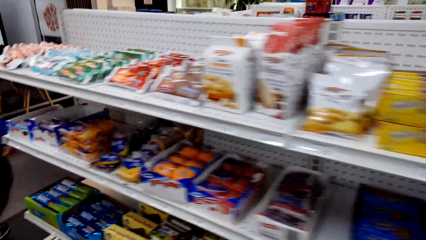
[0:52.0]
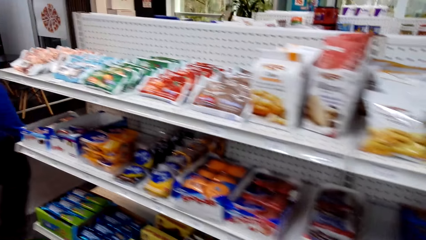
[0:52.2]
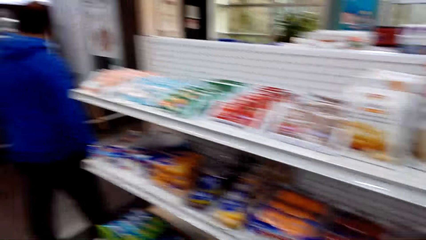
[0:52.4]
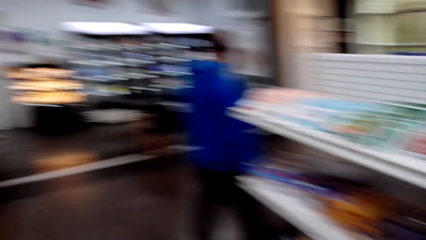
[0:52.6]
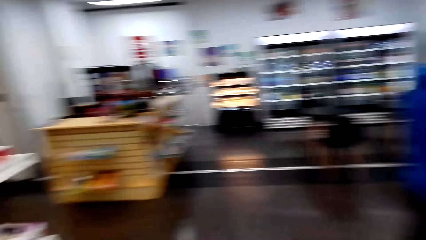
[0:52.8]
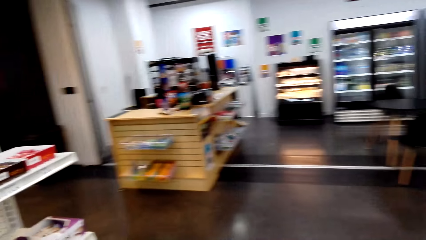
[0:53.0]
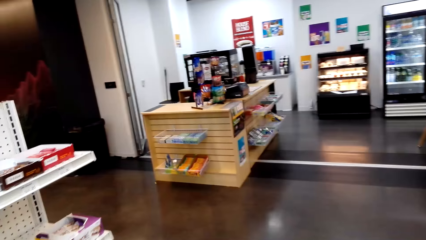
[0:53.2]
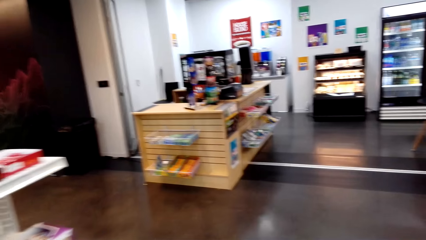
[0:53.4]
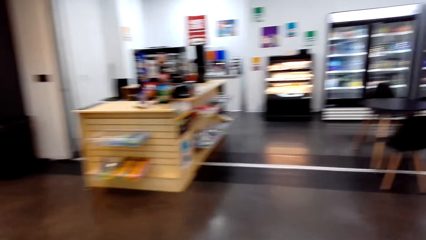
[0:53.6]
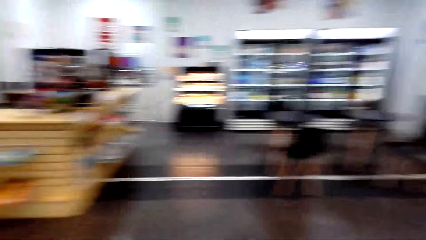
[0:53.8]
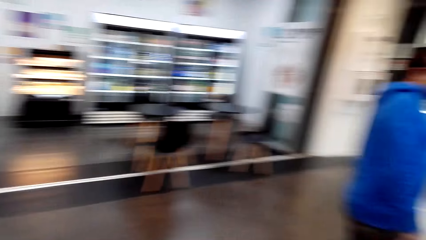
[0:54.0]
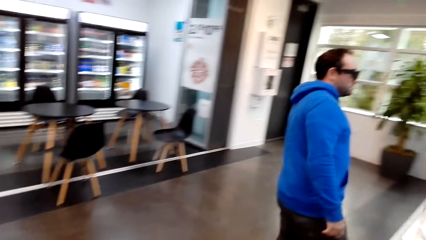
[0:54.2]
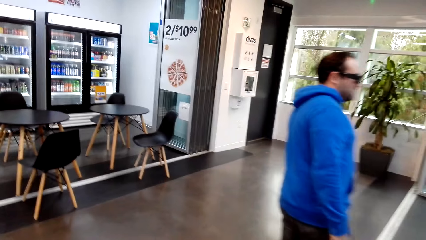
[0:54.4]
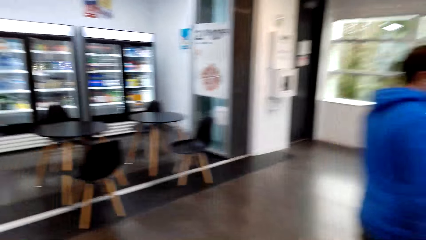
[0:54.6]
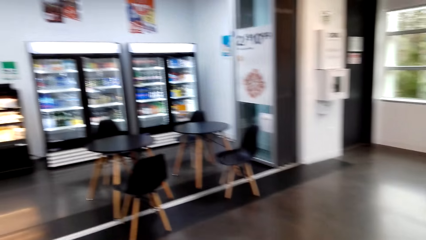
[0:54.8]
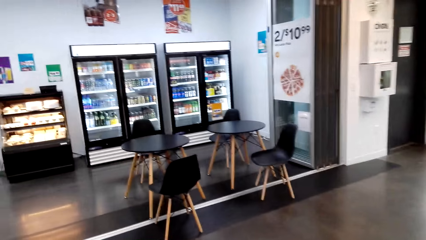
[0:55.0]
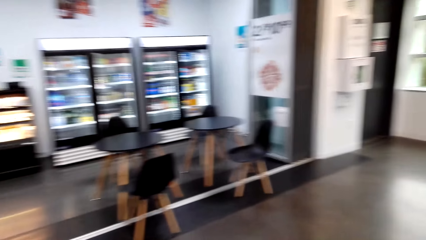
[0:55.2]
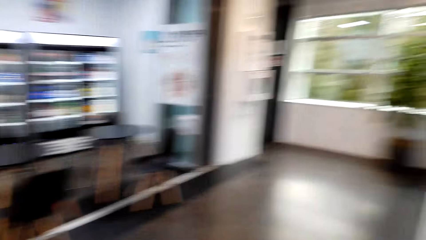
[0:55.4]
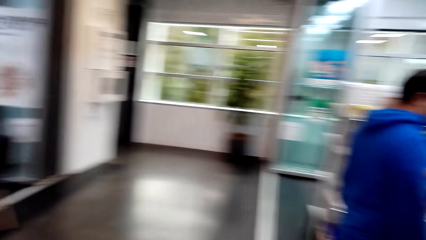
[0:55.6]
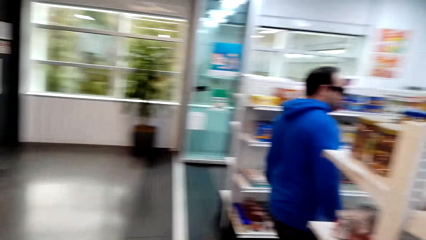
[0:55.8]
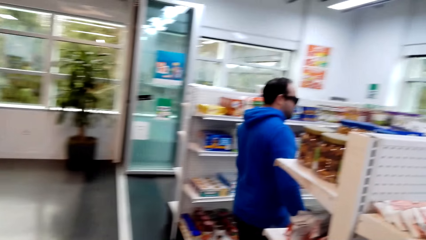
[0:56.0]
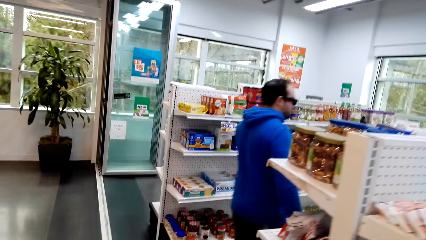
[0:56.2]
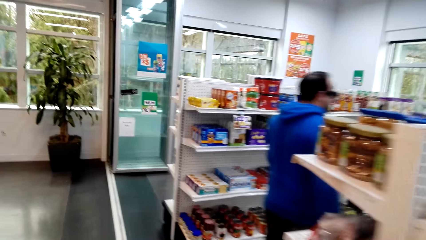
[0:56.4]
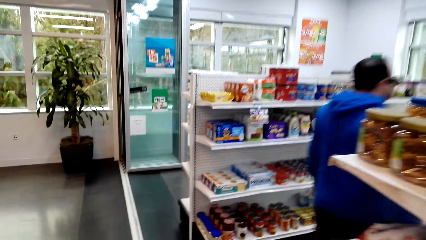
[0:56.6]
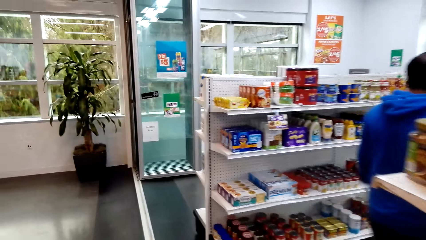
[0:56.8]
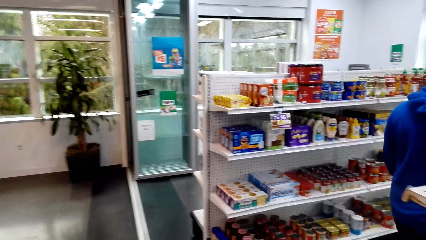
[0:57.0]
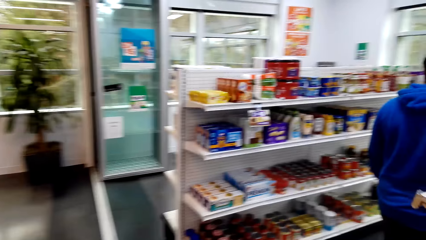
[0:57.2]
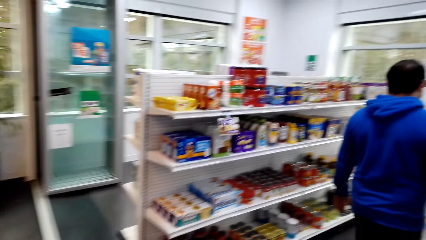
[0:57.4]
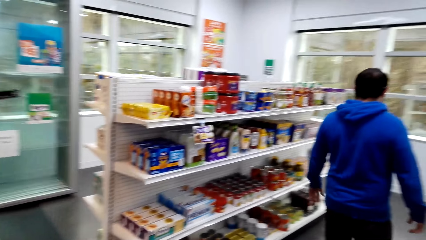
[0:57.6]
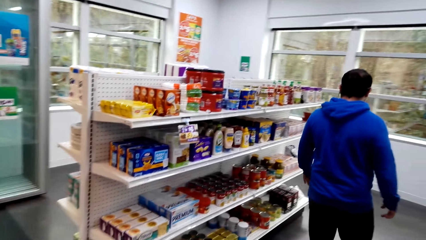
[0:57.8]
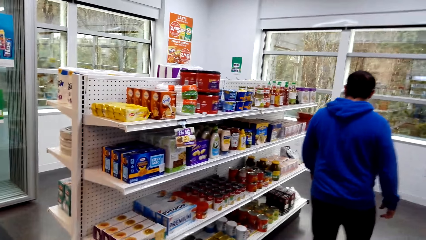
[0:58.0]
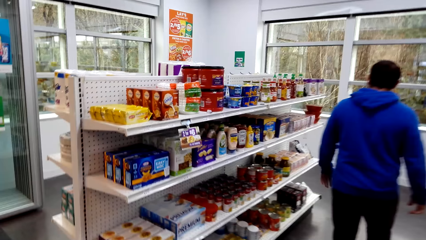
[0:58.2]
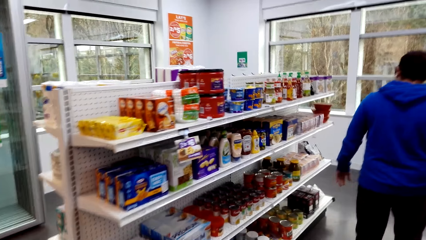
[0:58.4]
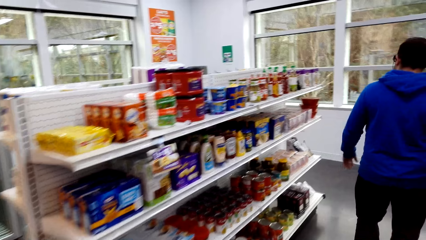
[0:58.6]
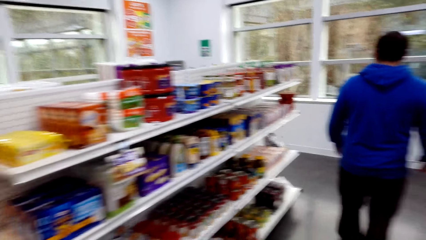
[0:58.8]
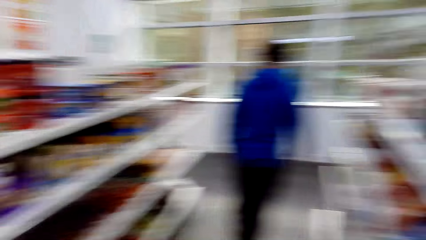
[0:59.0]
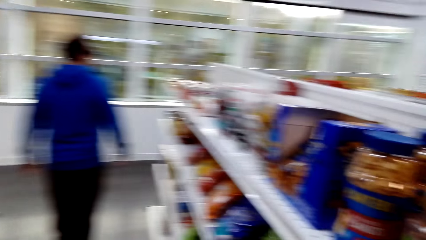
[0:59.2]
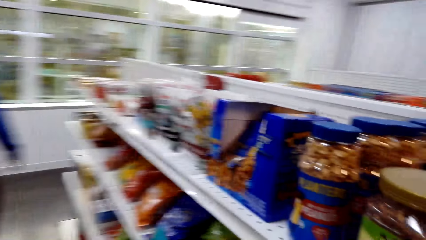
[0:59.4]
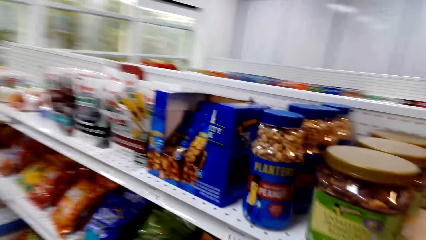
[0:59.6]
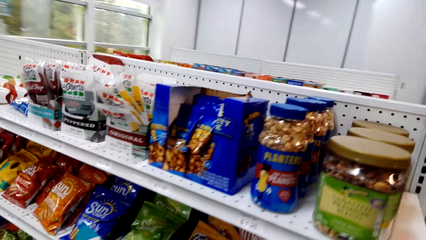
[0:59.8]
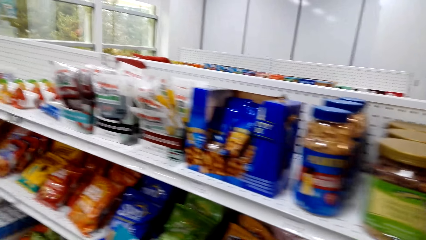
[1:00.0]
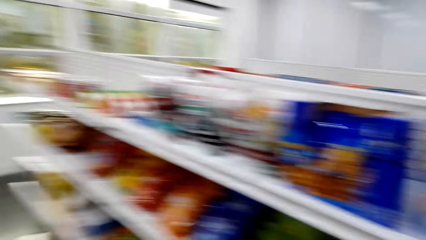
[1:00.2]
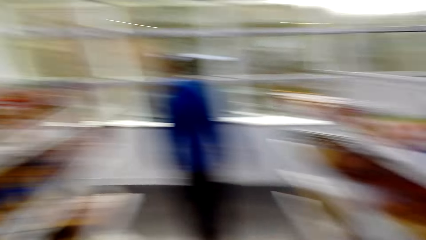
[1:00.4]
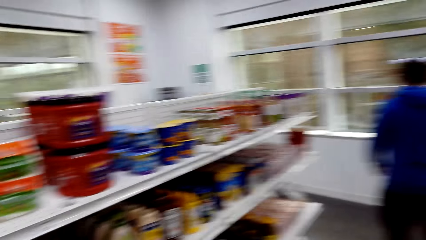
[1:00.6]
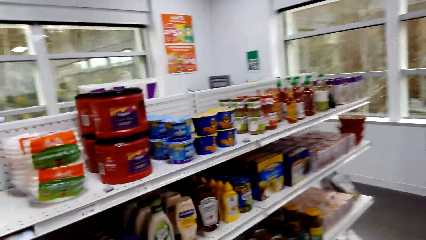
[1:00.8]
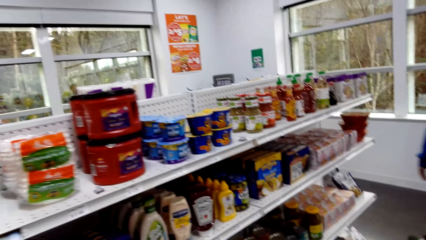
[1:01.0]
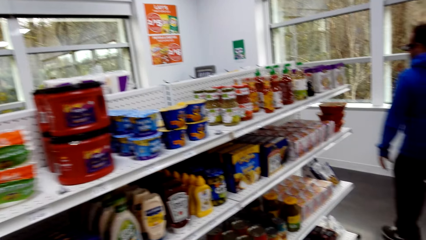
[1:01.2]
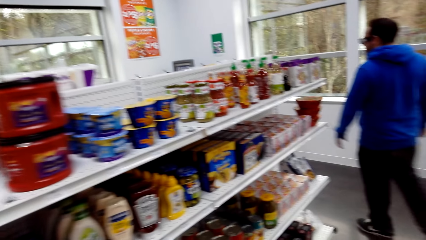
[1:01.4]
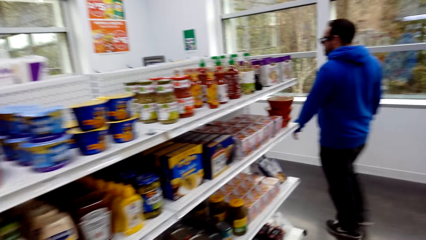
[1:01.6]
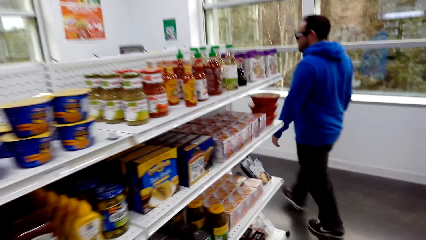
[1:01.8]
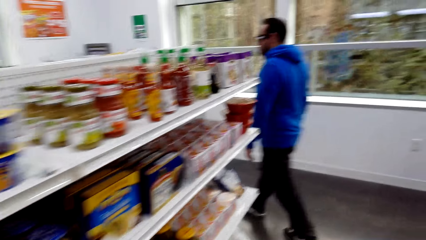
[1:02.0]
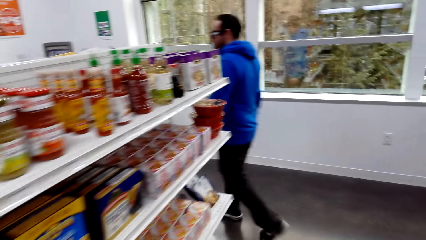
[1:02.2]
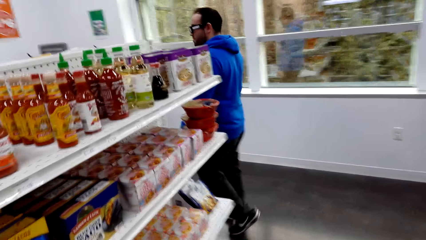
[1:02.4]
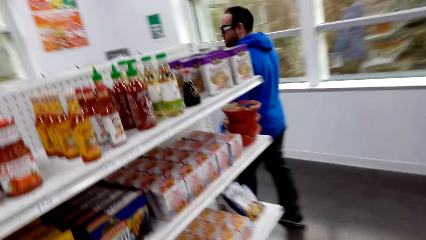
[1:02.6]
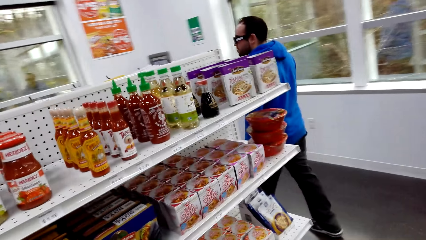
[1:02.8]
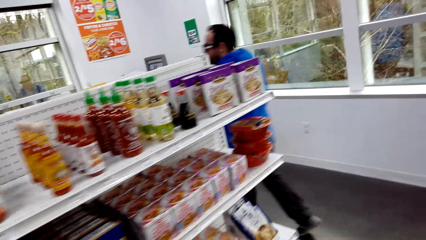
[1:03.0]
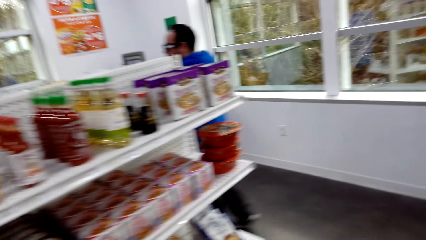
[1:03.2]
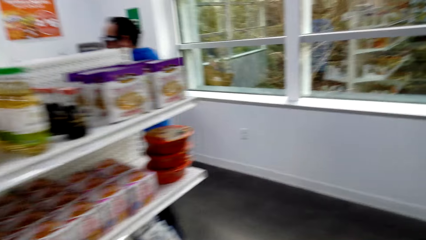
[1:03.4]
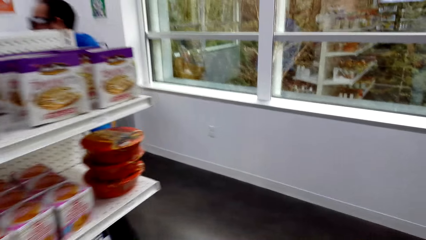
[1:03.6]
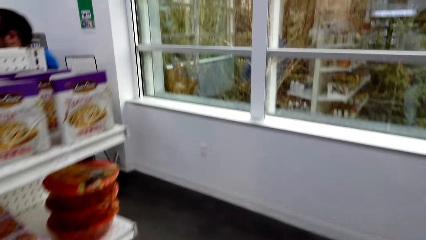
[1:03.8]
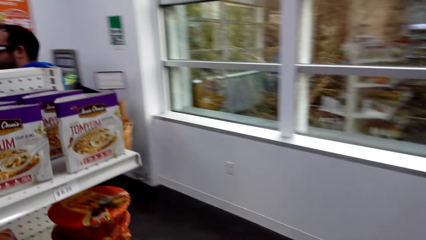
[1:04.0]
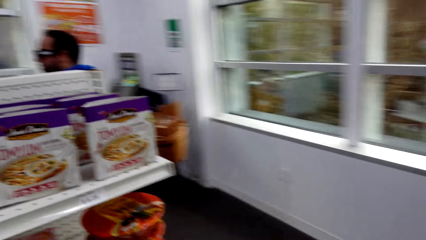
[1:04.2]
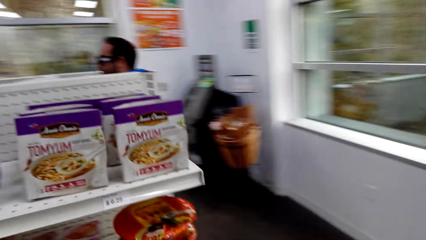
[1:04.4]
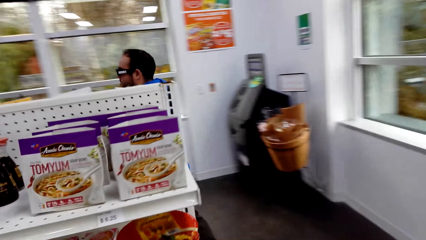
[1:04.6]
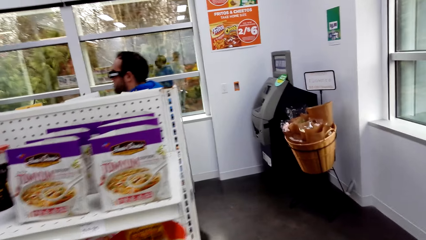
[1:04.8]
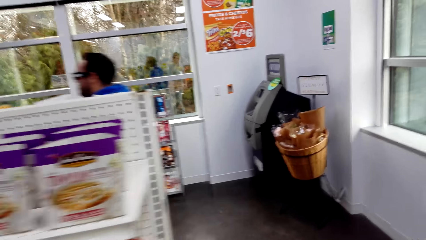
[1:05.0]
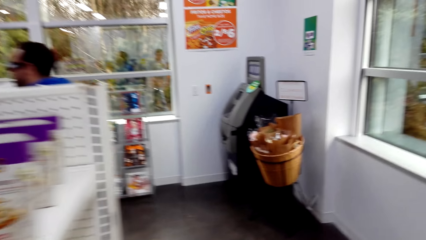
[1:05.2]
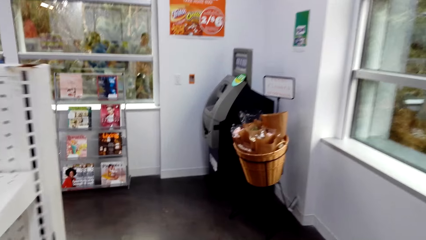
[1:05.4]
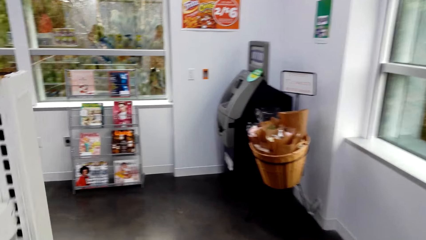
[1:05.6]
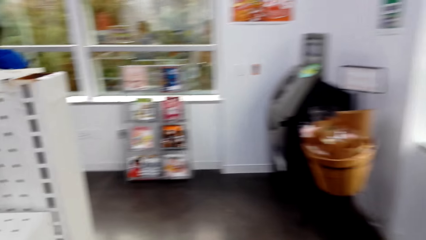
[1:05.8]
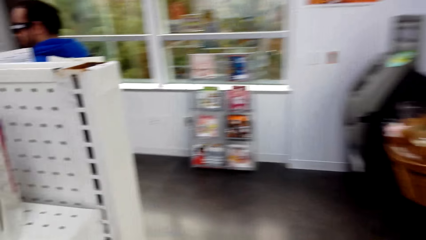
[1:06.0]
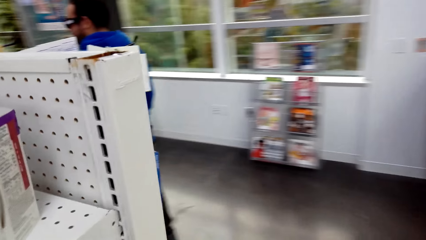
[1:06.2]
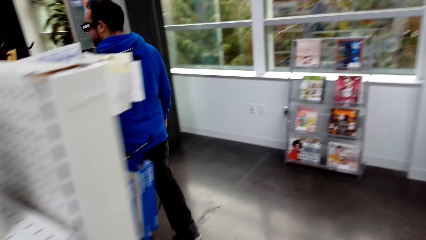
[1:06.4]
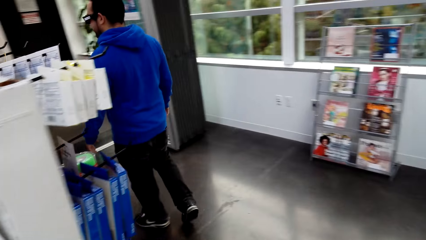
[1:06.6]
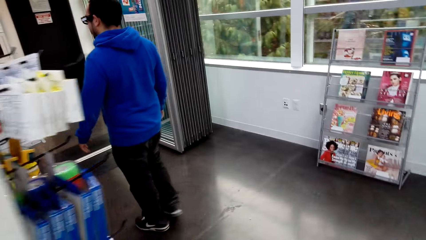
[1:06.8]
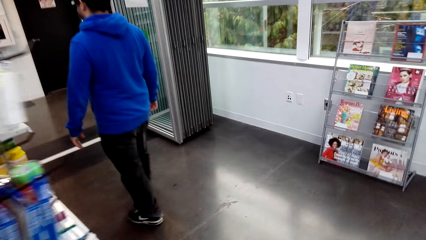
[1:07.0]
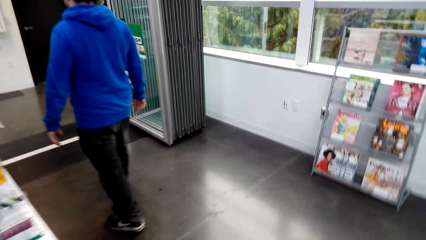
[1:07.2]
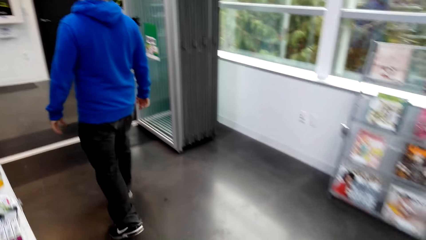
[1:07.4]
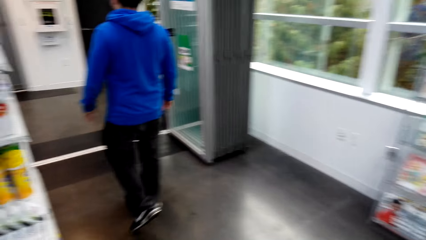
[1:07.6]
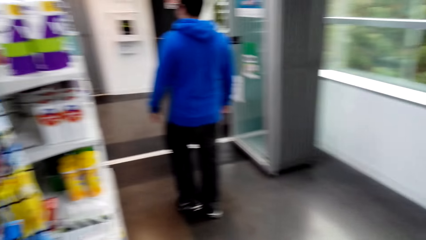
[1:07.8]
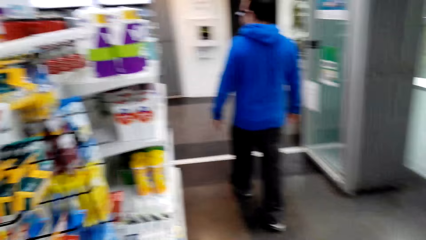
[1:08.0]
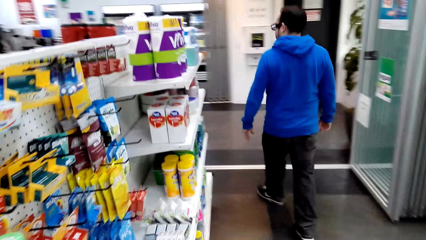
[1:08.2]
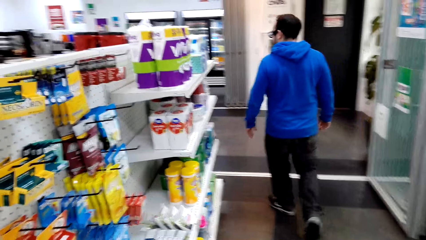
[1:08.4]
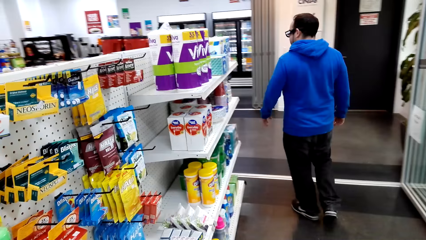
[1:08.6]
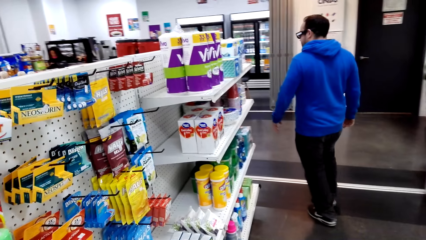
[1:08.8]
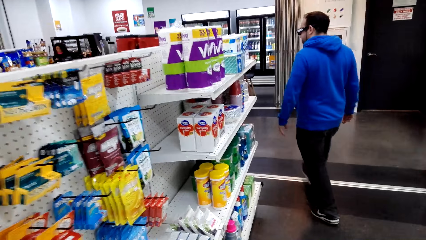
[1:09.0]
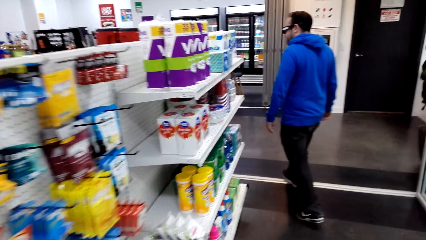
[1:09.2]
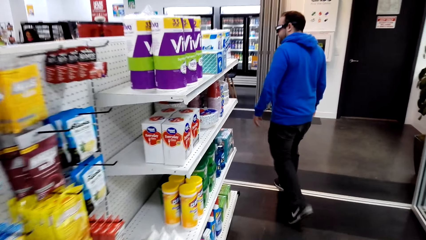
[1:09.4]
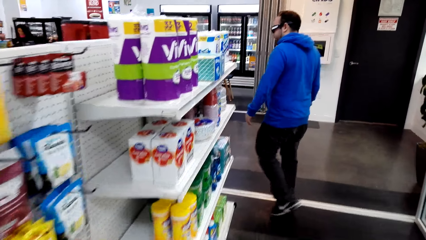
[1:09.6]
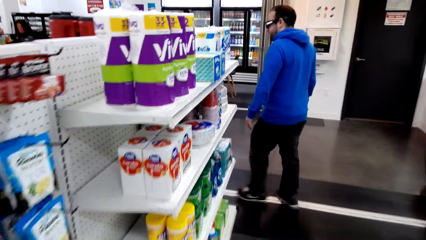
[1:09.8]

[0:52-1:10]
The camera wearer walks in the supermarket. They look around. They walk in the supermarket. They look around. They talk with a man. The man talks with the camera wearer.
